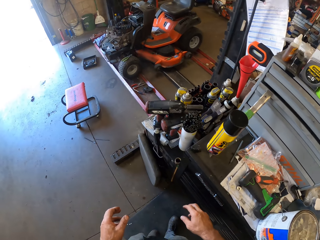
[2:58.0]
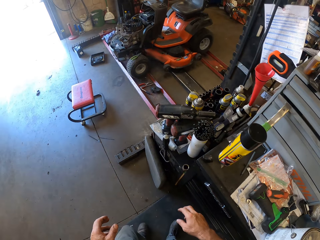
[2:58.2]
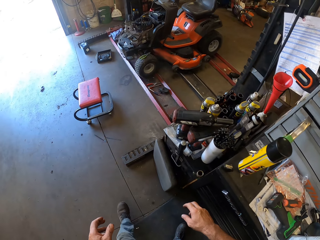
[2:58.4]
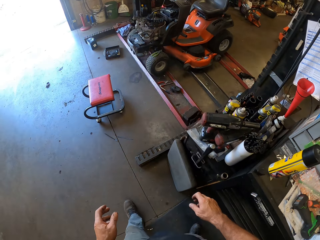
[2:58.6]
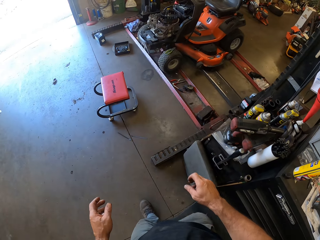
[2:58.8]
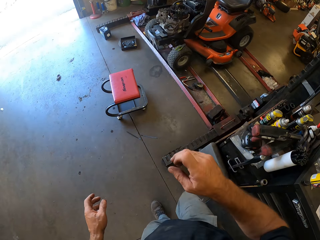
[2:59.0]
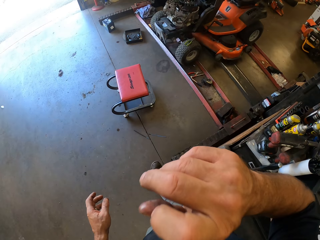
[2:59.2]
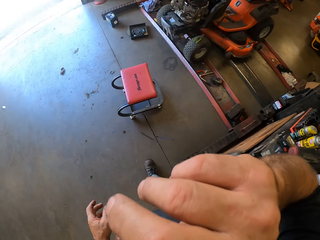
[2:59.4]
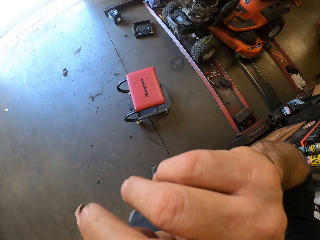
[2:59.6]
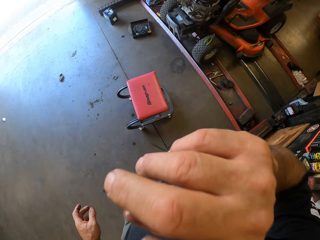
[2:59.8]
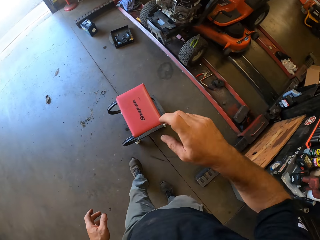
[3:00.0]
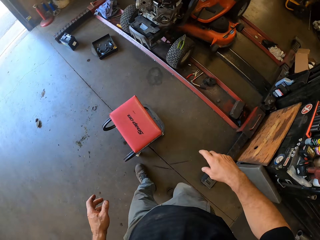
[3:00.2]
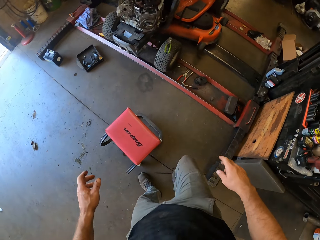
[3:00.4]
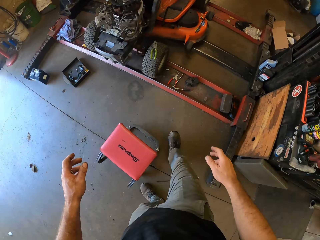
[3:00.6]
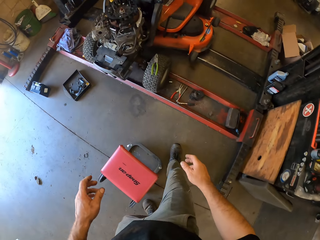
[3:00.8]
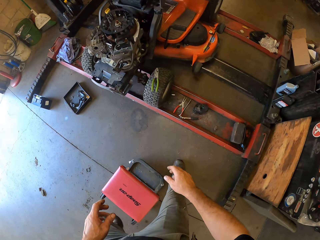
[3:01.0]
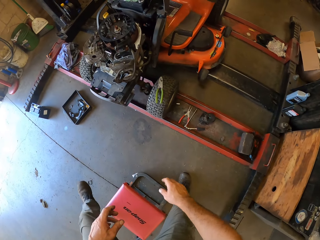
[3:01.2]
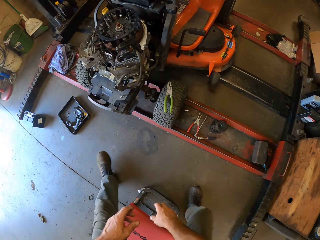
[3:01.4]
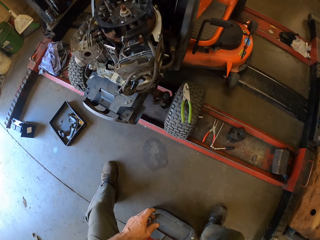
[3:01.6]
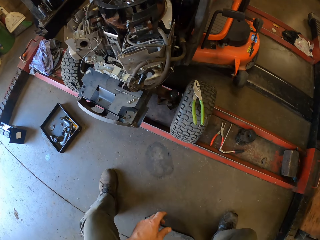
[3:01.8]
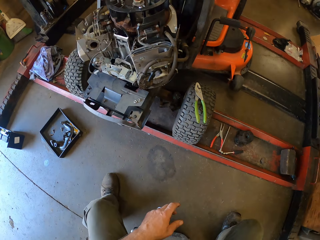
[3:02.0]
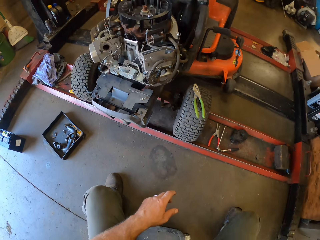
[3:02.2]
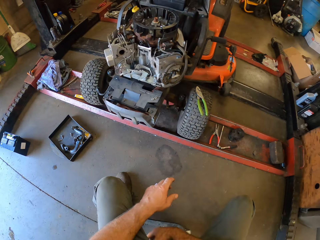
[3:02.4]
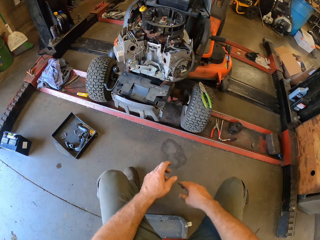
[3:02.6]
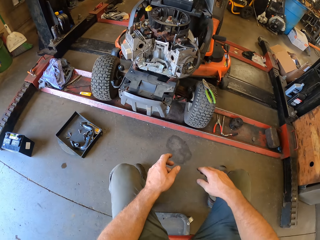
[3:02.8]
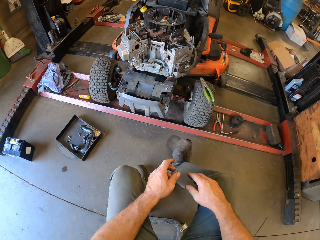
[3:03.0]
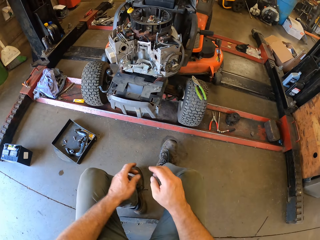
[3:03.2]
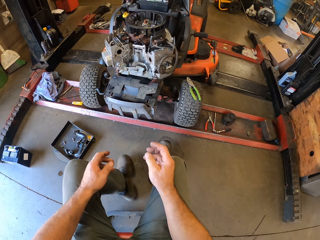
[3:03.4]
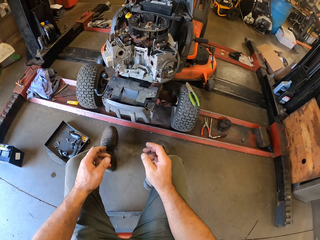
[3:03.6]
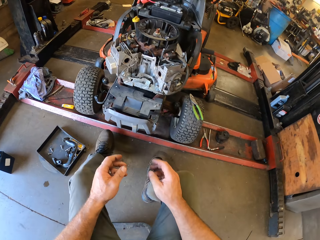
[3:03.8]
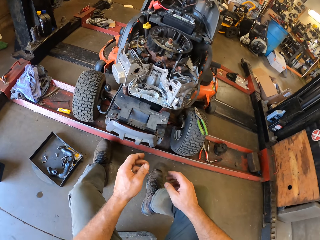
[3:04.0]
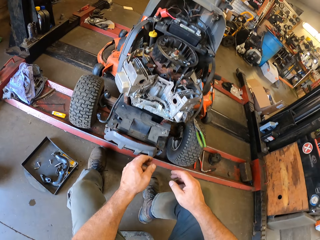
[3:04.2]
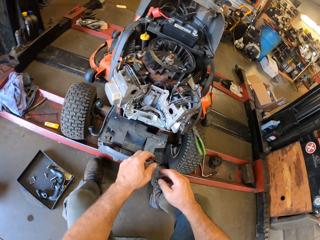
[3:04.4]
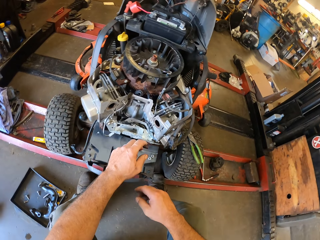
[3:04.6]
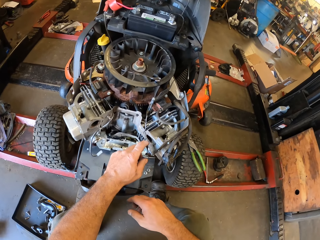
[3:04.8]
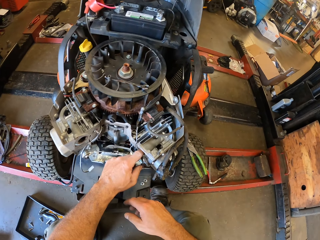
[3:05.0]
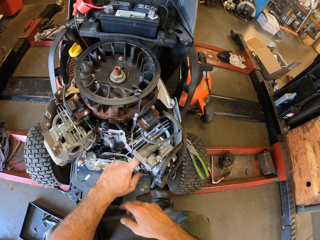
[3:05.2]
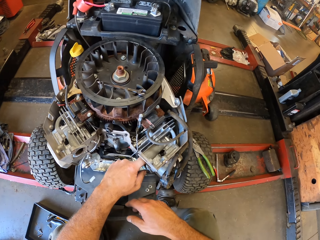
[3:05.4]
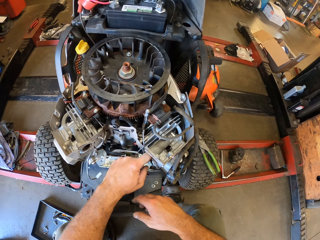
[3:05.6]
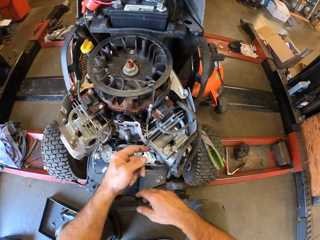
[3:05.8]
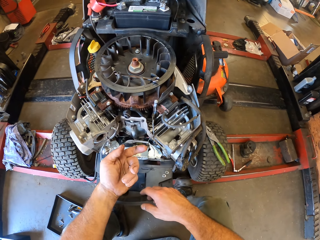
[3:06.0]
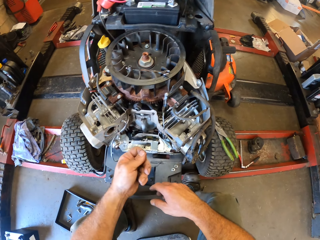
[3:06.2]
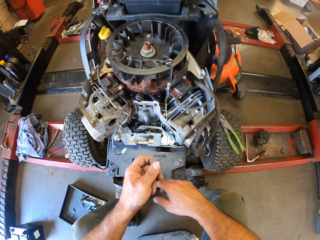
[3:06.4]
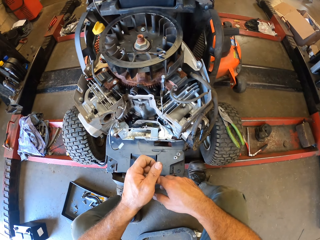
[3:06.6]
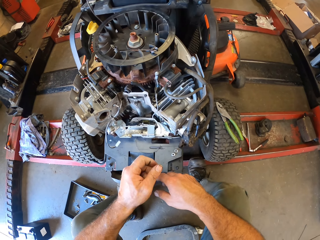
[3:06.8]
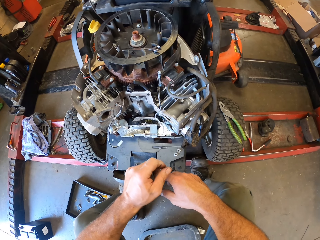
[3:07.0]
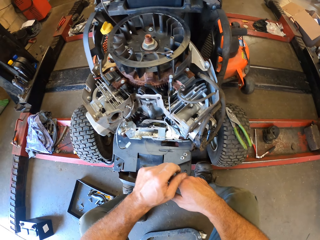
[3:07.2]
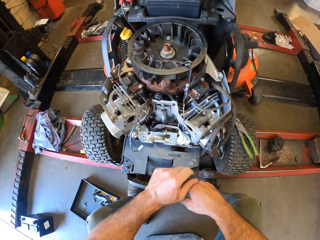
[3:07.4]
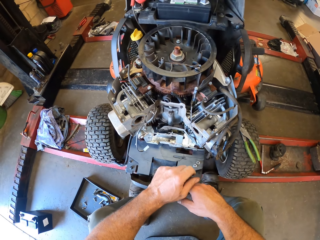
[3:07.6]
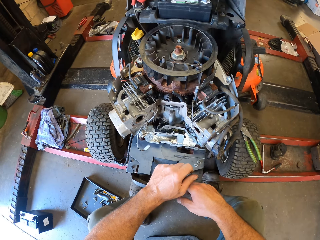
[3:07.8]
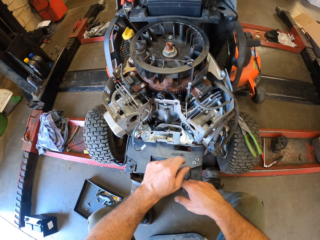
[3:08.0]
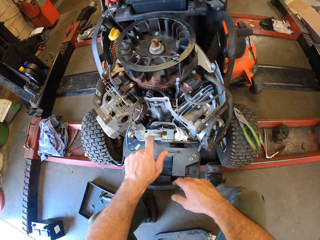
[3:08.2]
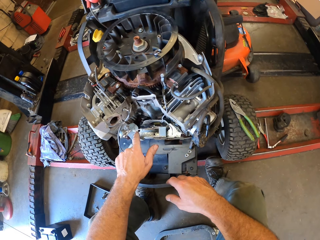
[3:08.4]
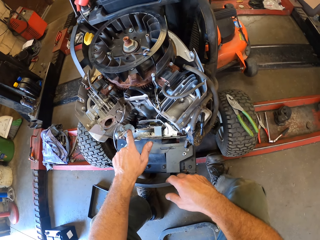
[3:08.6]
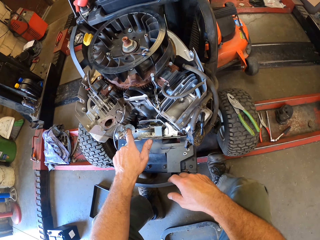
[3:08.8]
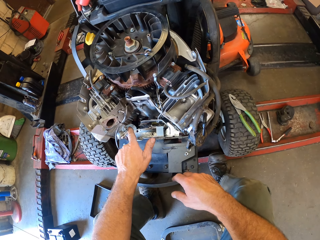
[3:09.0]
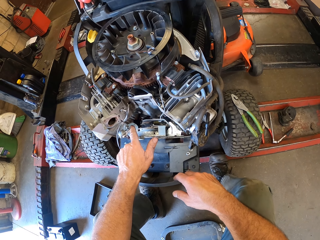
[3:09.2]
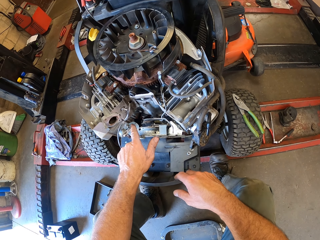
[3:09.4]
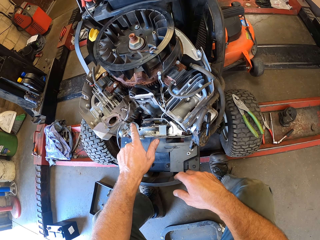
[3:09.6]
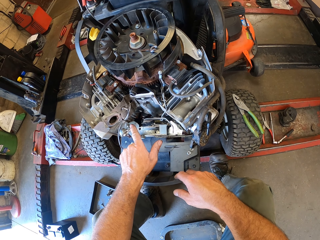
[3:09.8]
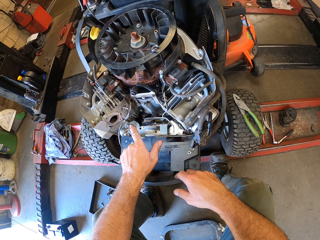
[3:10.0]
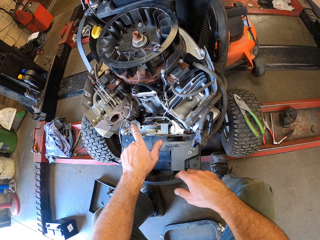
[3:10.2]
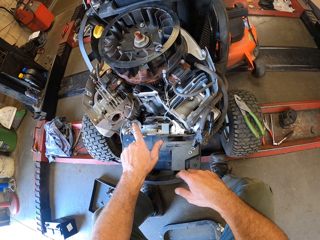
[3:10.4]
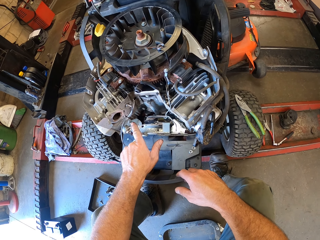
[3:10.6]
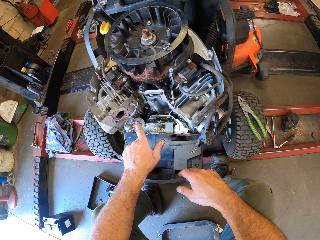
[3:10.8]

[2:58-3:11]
The camera wearer looks around and walks around. He lifts up his right hand. He wipes his face with his hand. He walks around. He sits on a seat in the workshop. He moves forward. He checks the mower engine with his hands. He holds the lawn mower engine. He looks at the finger. He twists his fingers. He looks at the lawn mower. He holds the lawn mower engine wires.

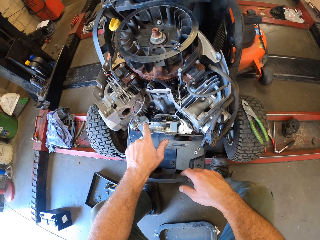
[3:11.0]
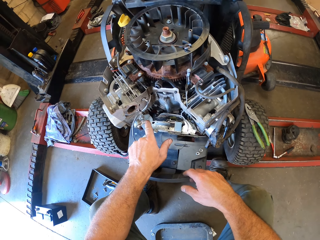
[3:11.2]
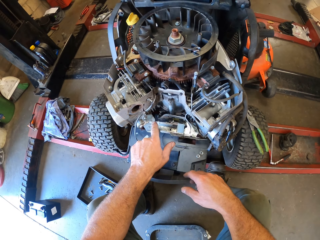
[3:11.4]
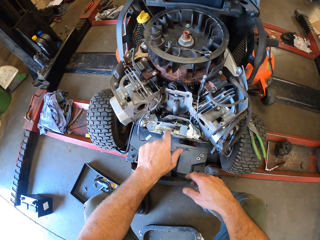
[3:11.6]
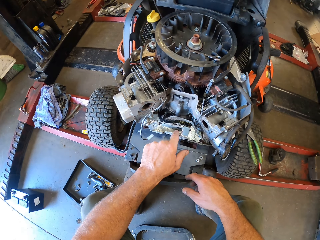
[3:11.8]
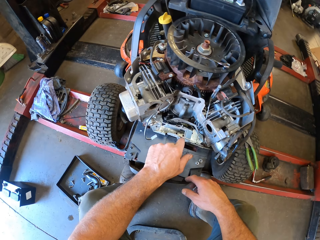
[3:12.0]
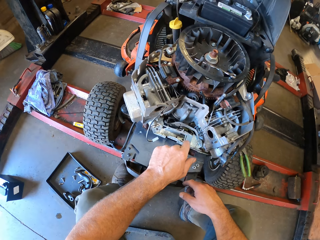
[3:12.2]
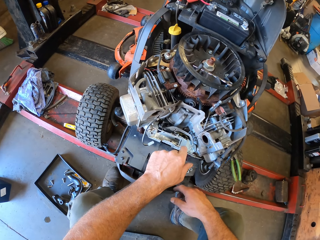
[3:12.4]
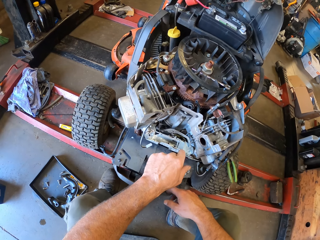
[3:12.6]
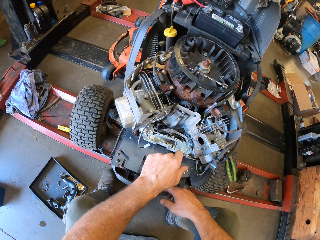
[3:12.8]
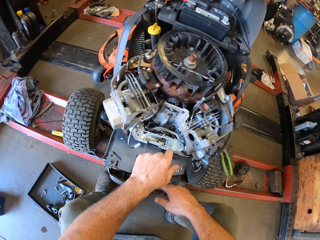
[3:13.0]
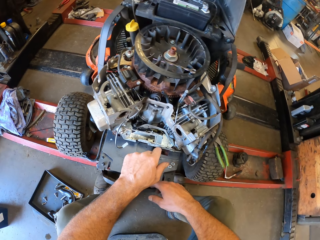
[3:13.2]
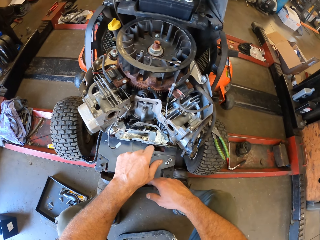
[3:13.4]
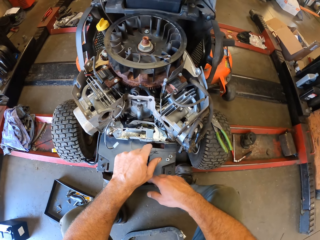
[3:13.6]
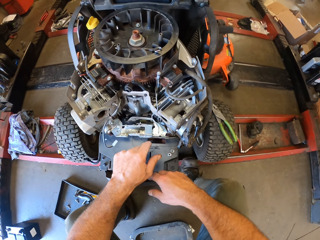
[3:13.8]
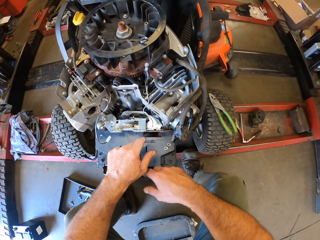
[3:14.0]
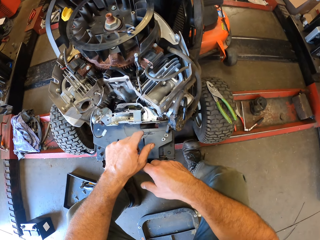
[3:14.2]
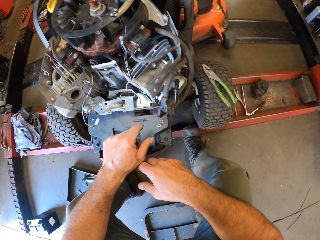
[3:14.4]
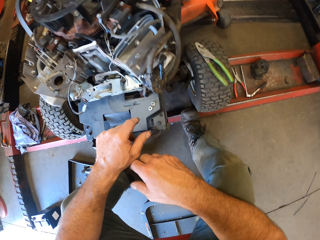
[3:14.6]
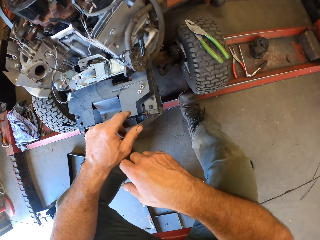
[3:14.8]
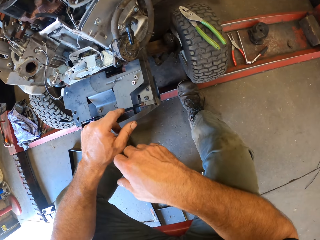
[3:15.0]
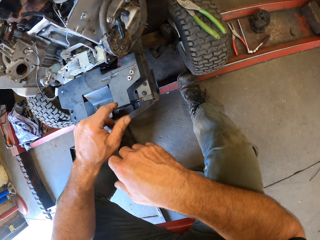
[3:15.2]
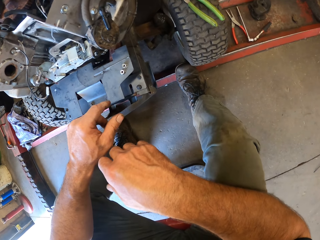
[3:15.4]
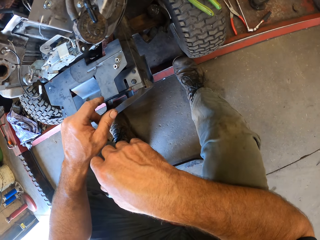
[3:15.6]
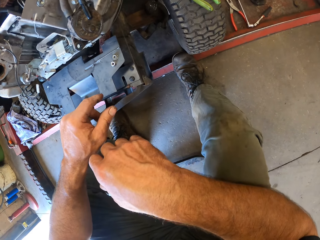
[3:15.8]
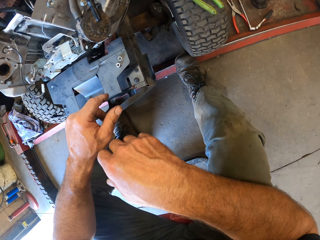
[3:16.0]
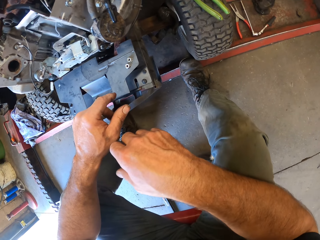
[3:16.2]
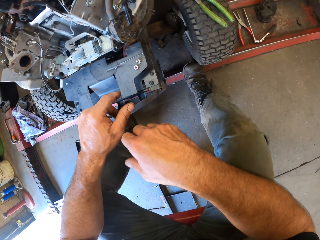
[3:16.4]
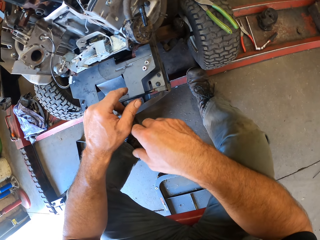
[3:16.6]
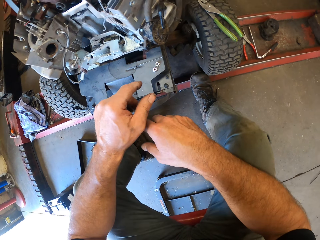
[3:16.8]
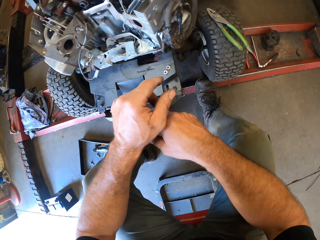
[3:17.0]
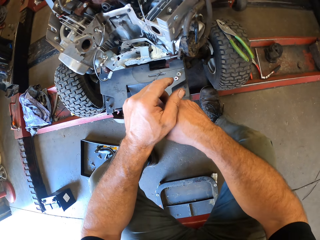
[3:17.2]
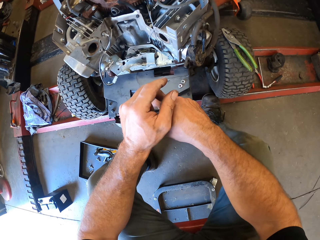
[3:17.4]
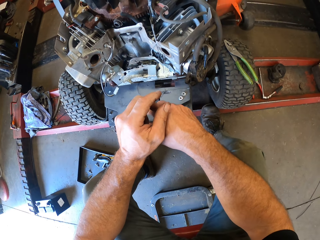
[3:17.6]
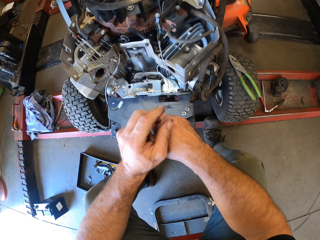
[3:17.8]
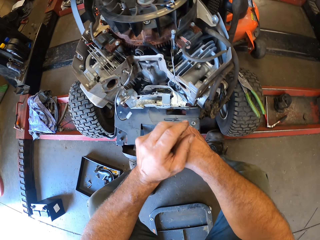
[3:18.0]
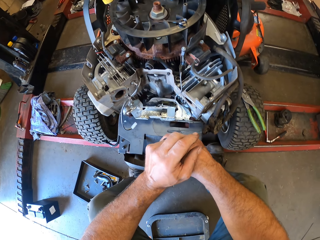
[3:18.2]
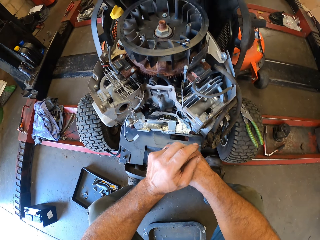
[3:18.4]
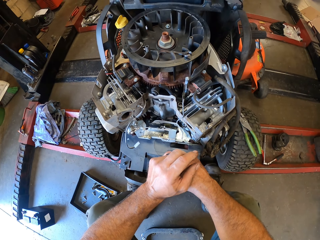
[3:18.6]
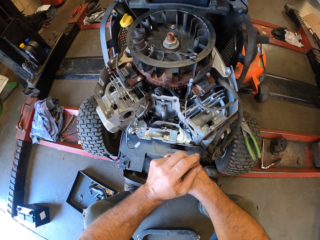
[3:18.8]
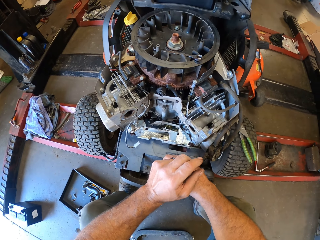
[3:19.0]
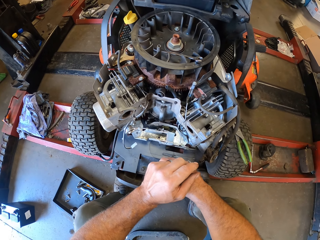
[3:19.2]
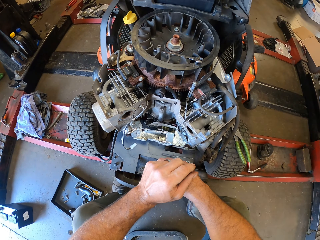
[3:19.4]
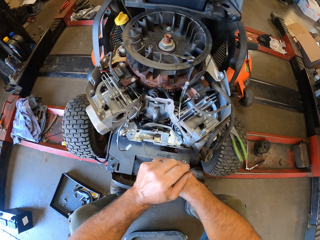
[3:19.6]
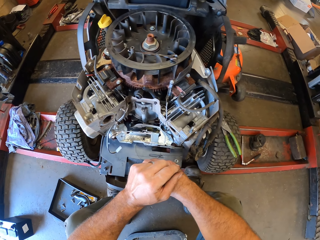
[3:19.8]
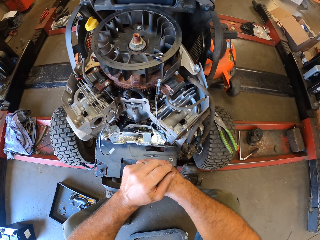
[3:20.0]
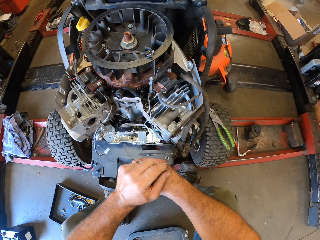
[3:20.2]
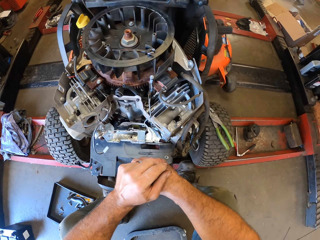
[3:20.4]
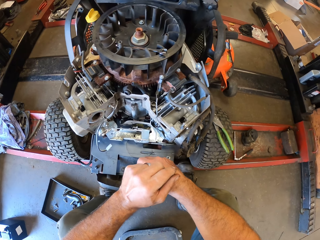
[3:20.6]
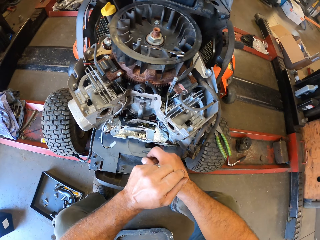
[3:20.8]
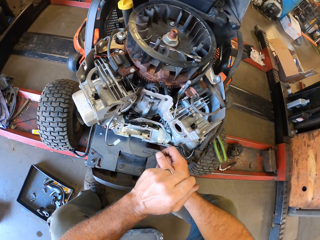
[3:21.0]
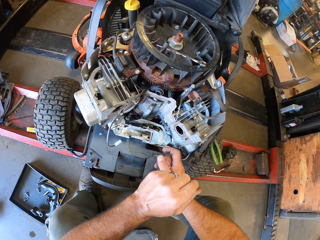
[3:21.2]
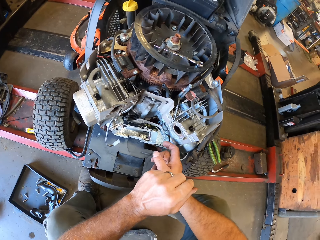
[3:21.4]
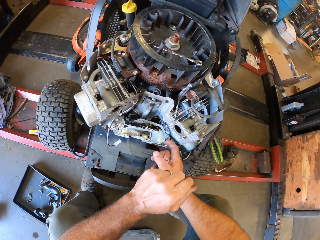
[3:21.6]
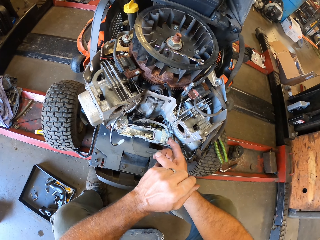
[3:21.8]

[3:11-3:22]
The camera wearer looks at the lawn mower.
